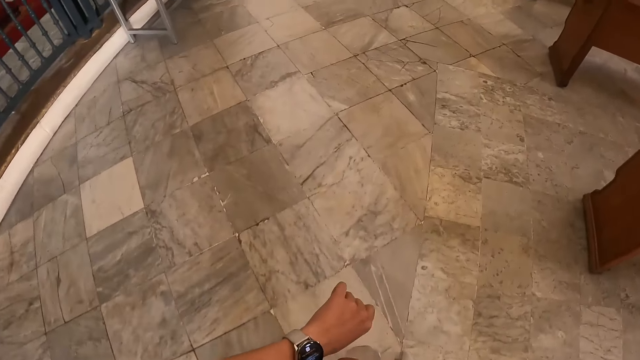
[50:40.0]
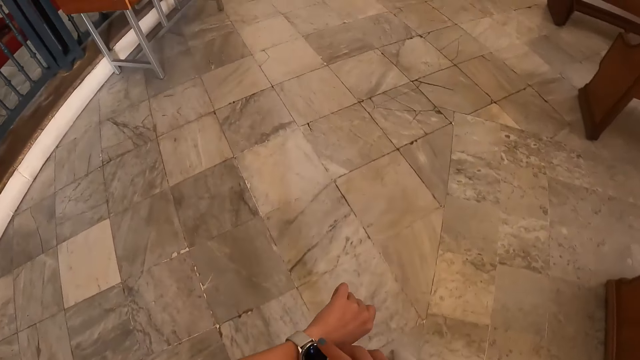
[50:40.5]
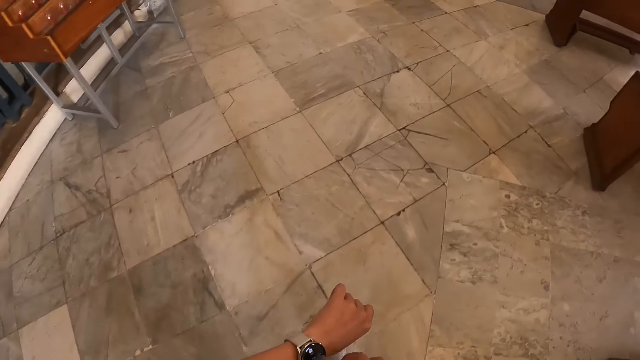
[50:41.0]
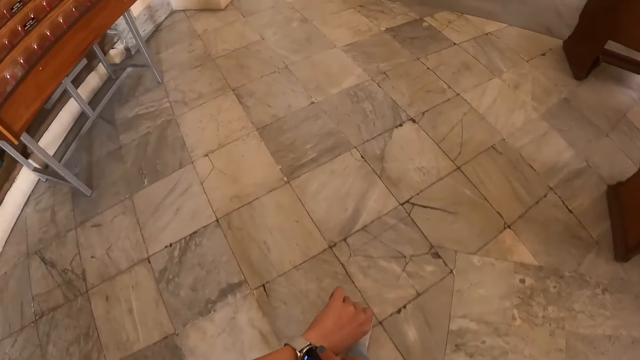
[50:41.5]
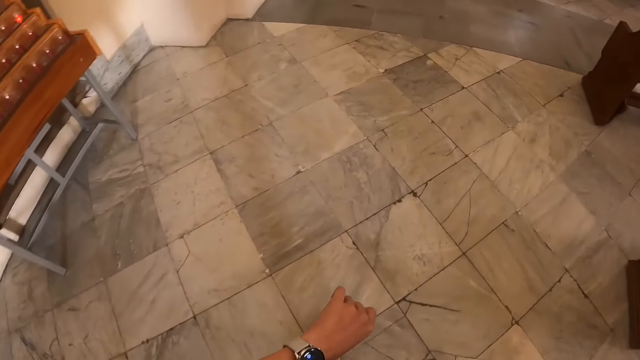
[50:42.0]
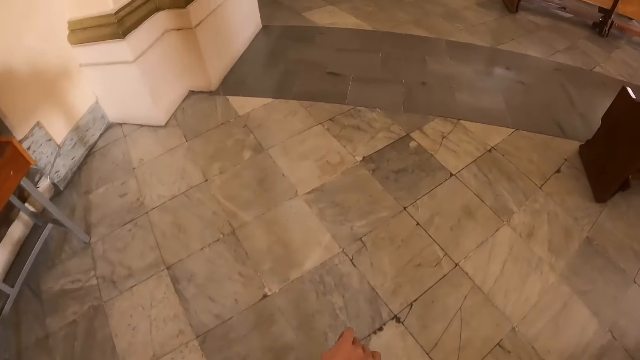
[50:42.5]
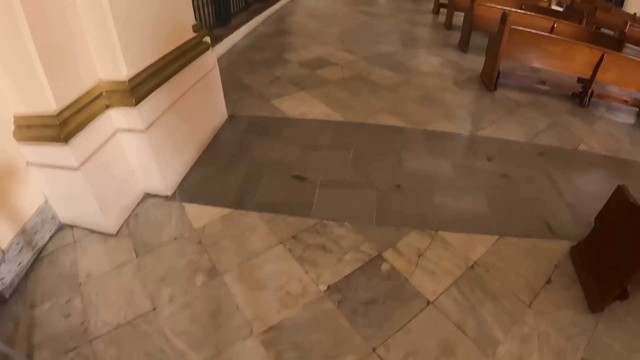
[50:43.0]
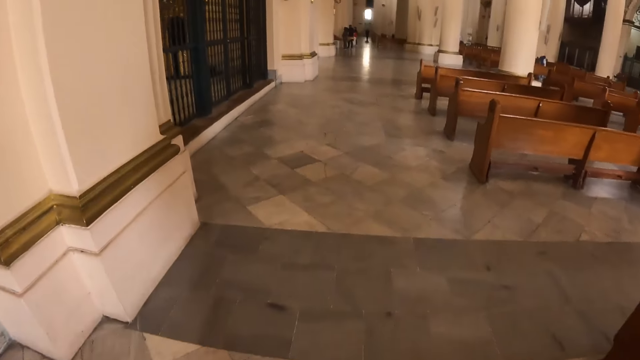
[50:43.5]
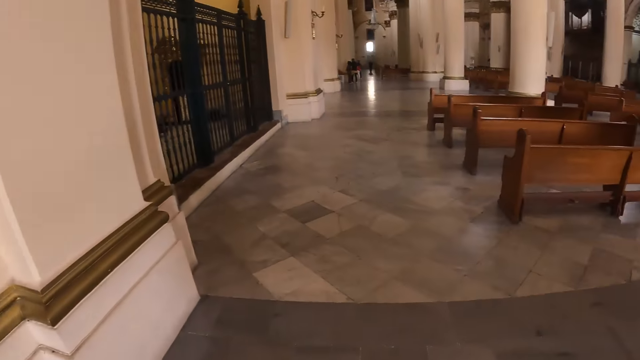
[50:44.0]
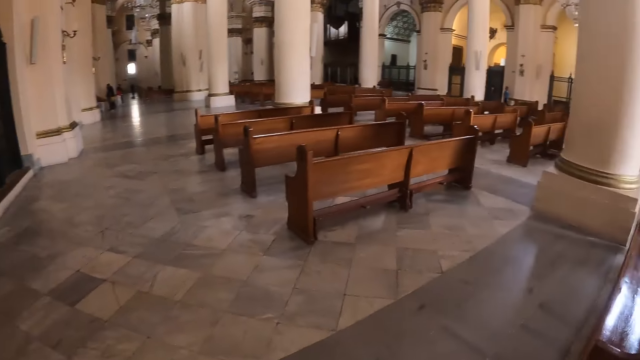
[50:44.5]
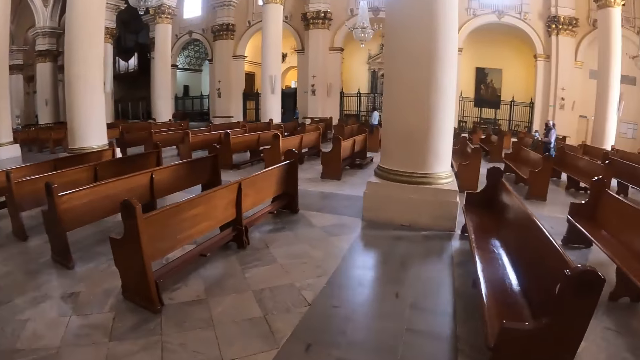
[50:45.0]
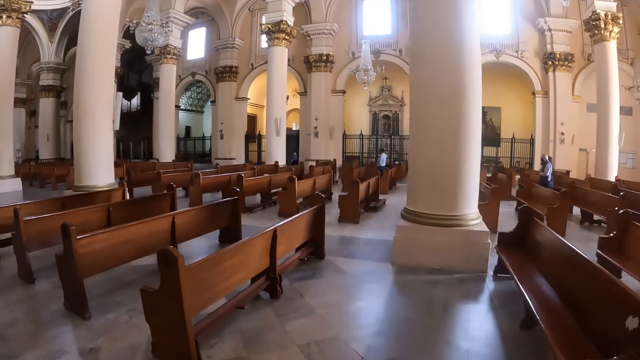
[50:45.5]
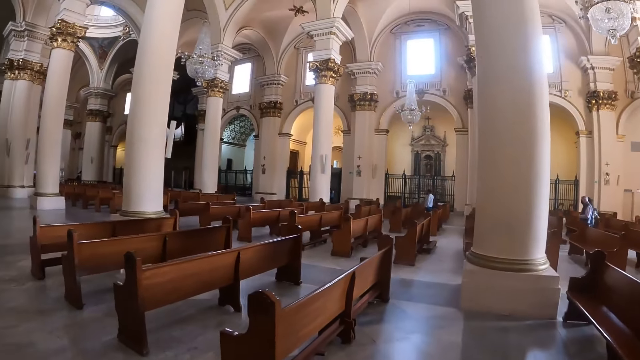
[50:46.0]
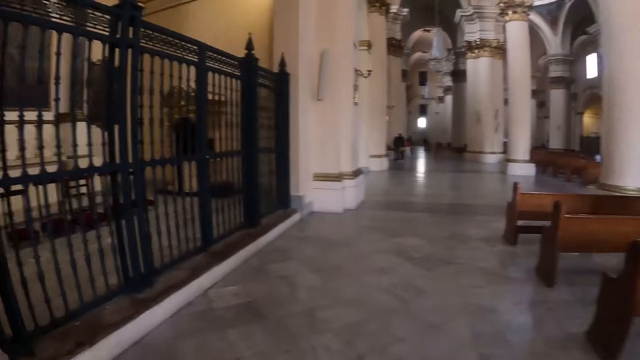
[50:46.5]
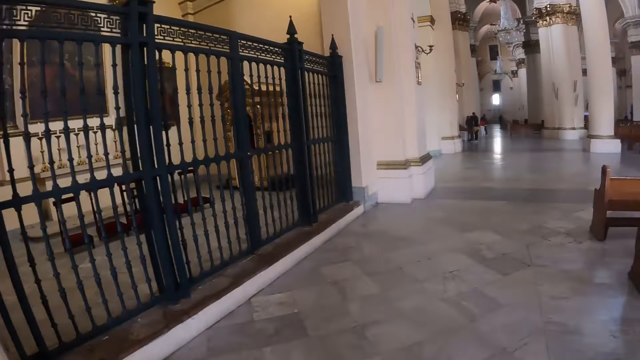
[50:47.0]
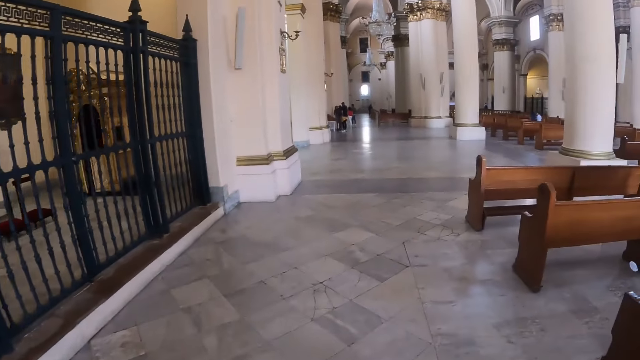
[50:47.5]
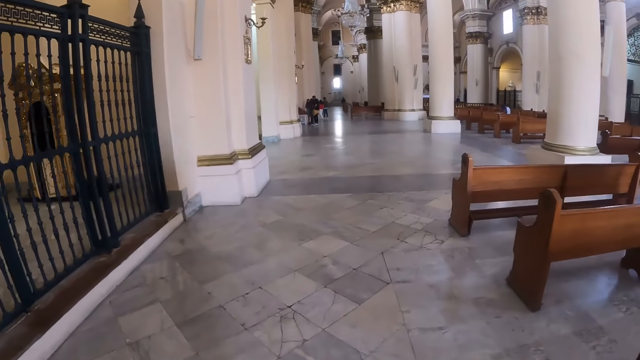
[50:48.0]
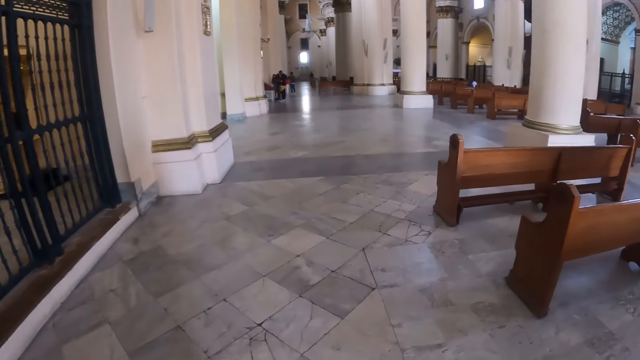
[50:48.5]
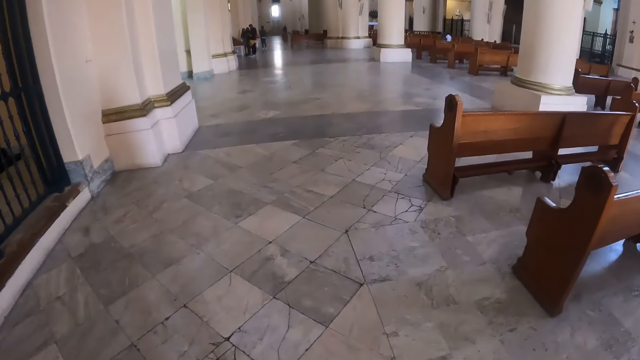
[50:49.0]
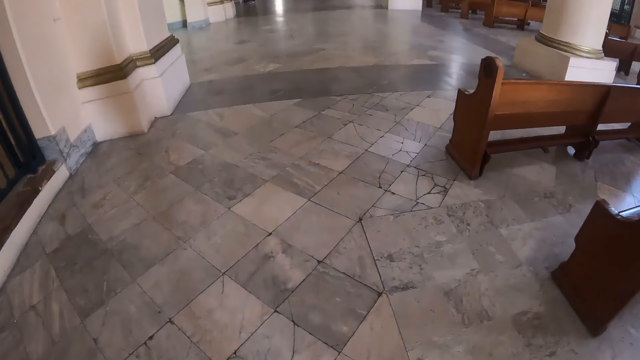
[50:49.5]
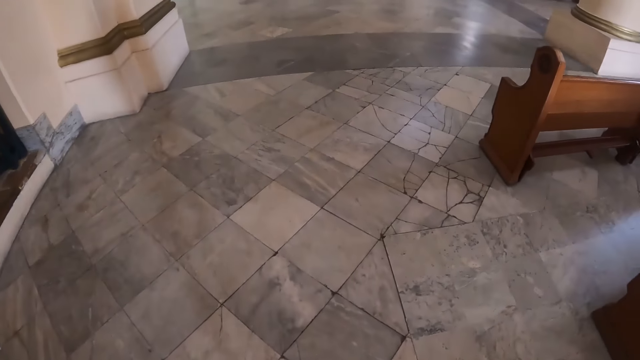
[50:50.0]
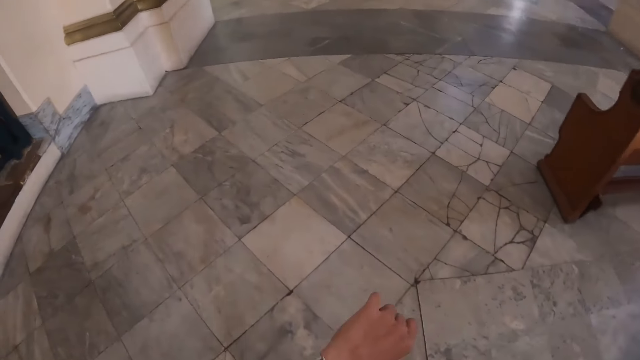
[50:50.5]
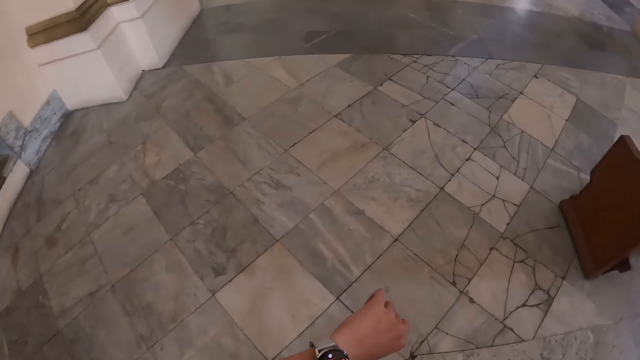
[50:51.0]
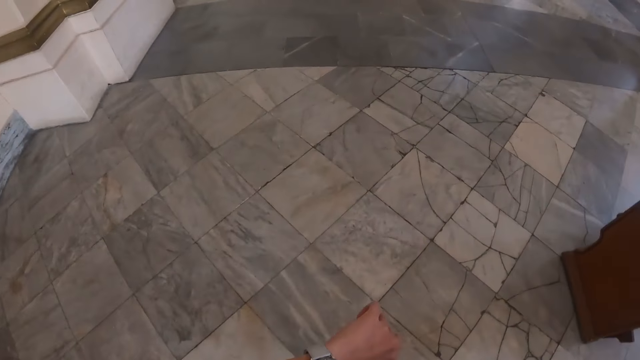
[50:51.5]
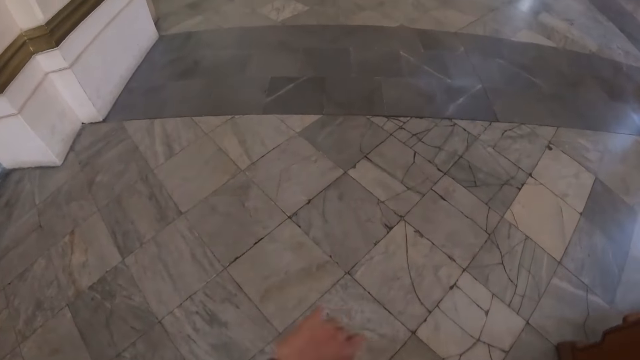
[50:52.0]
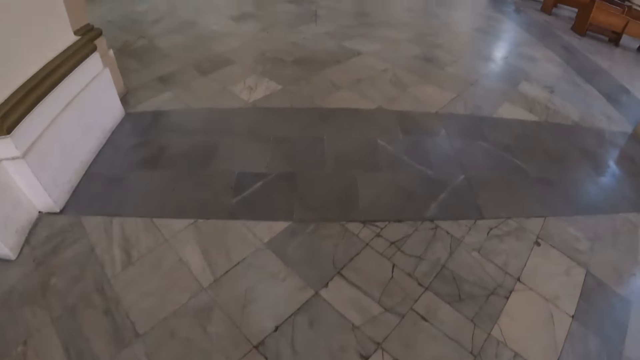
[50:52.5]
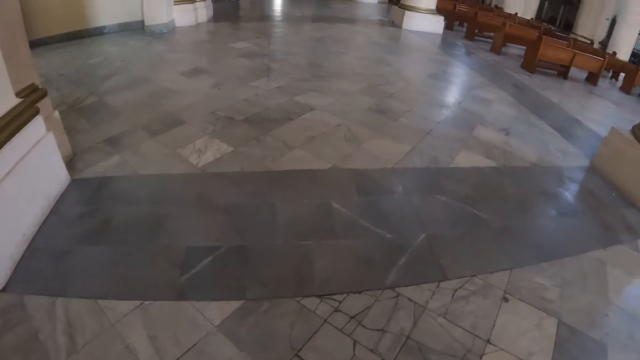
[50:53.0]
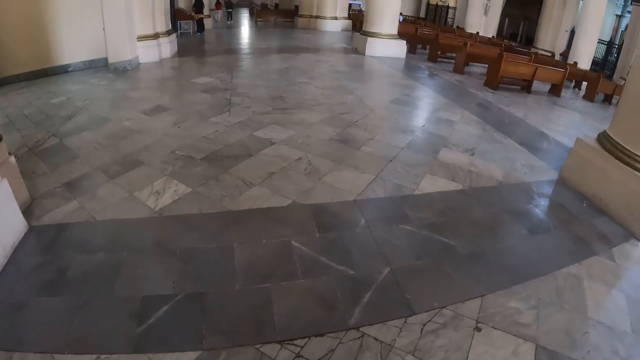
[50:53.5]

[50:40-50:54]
The camera wearer walks in the church. She looks around. She turns around. She looks around. She walks in the church. She looks at her watch. She stops for a while. She walks in the church.

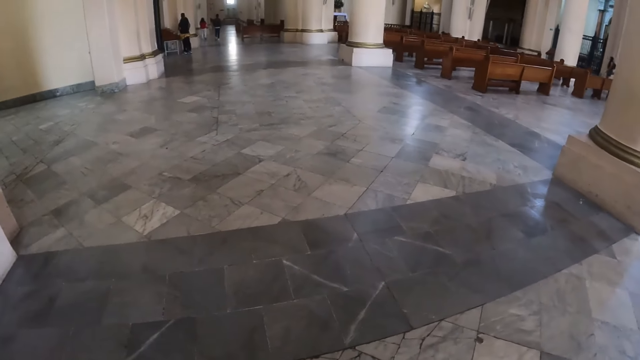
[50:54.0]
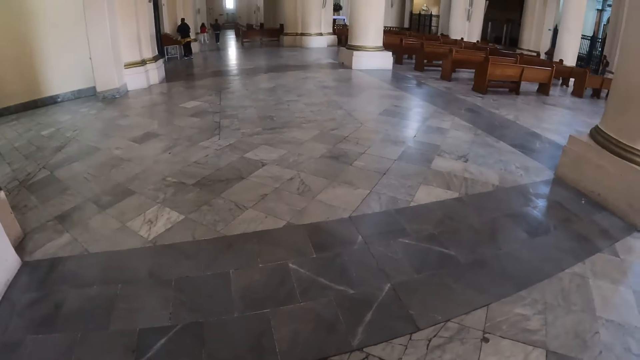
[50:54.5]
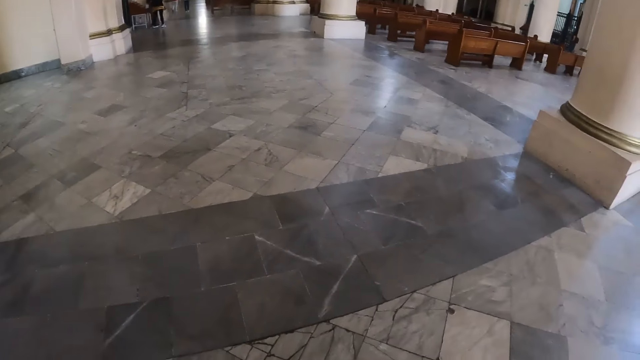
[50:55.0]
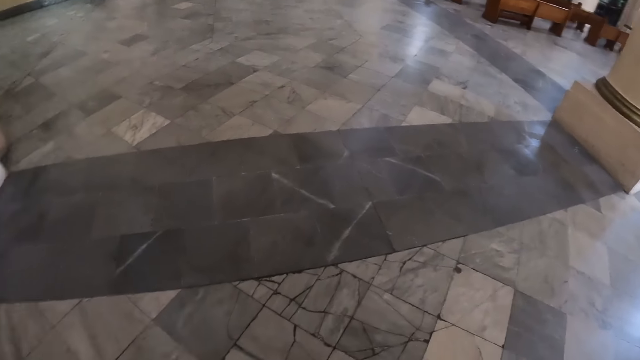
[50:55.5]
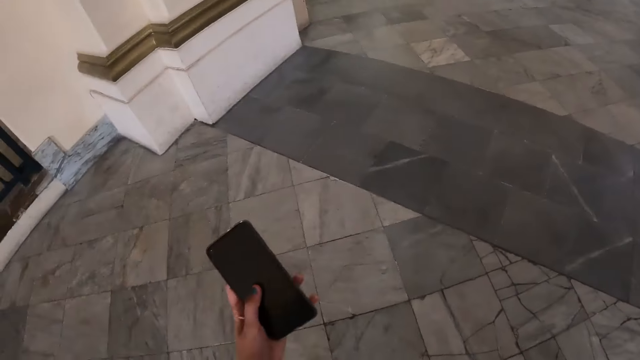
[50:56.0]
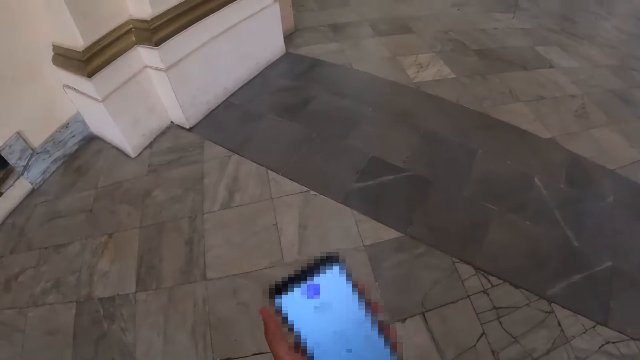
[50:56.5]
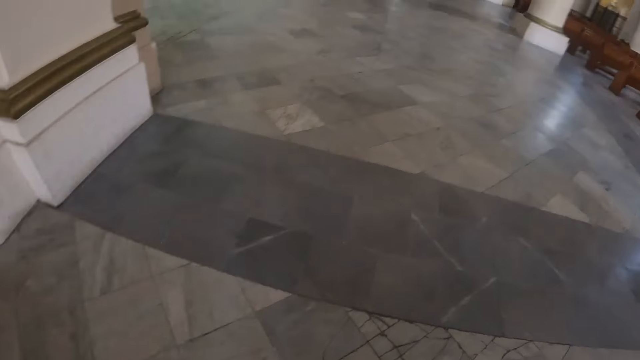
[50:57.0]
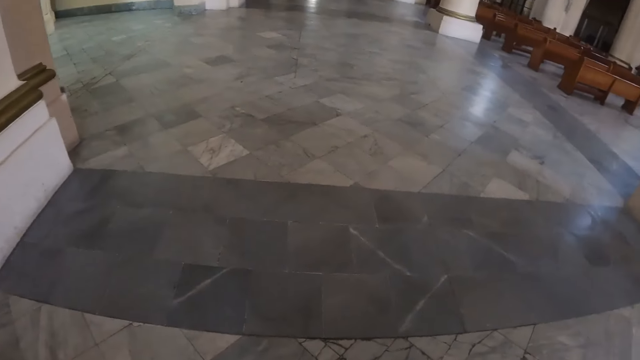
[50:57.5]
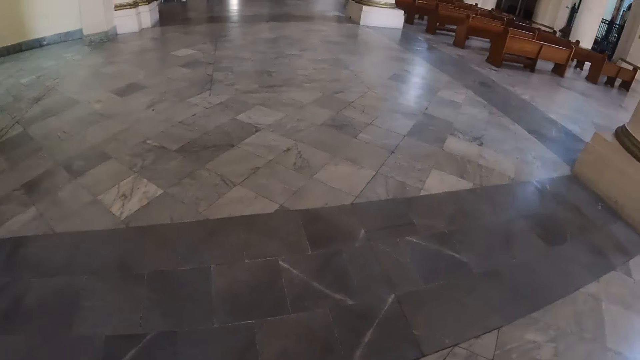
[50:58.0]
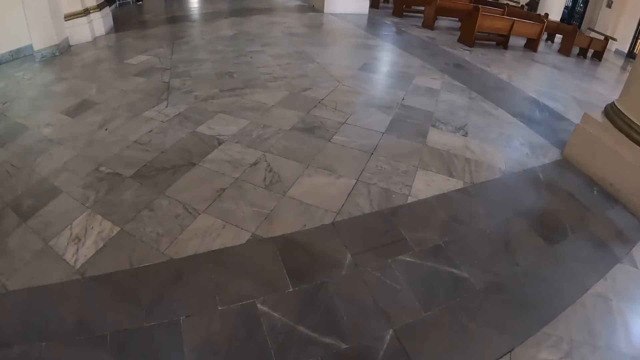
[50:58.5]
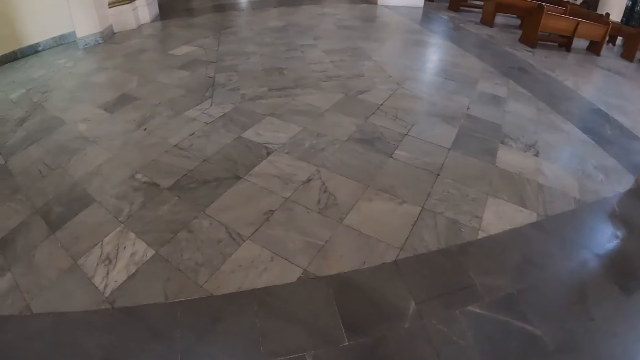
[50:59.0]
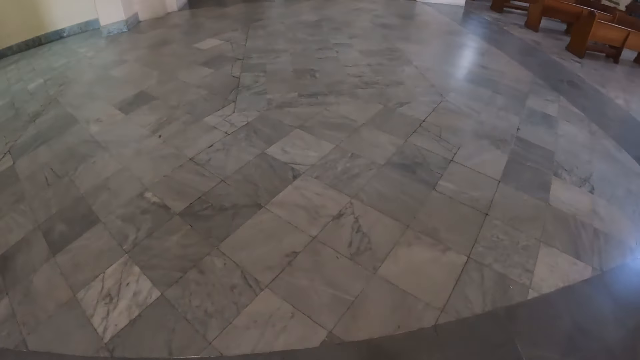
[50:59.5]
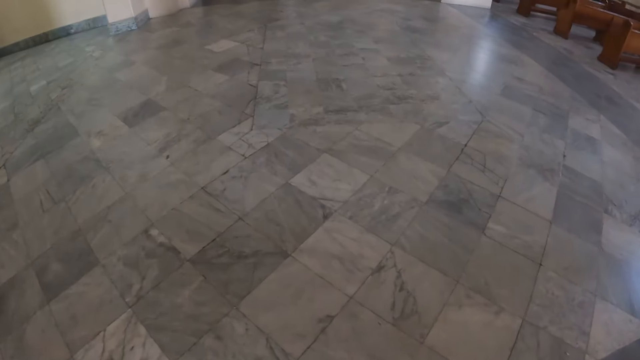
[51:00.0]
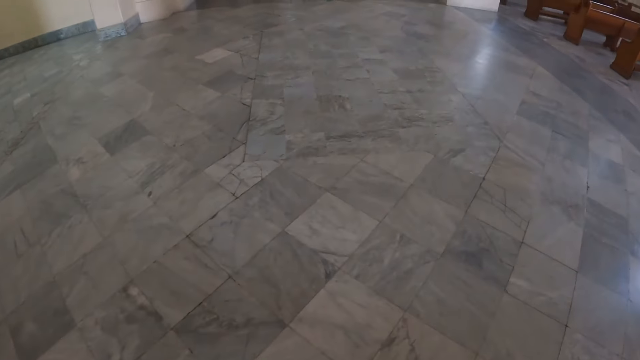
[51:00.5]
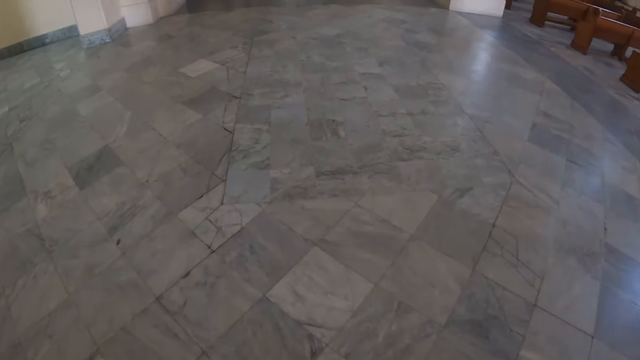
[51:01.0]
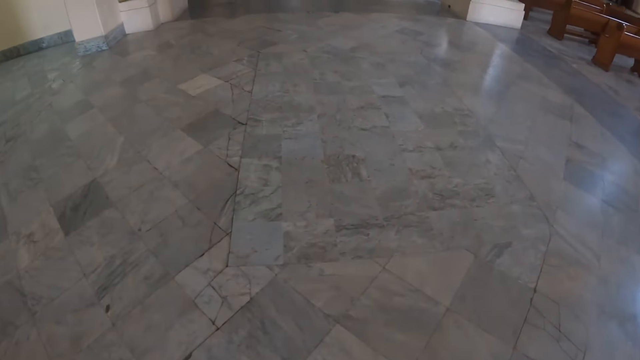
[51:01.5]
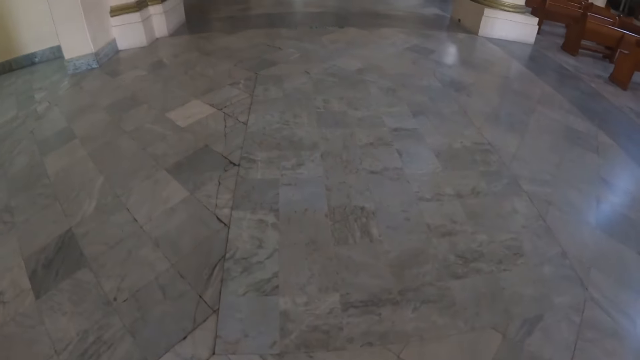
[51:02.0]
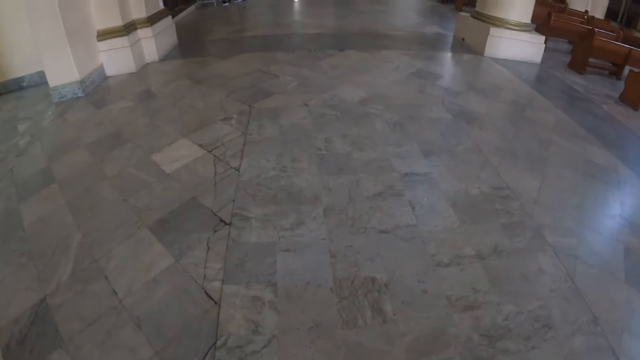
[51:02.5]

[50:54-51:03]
The camera wearer looks around. She operates the phone on her left hand. She turns around, holds the phone, looks around and walks forward in the church.
